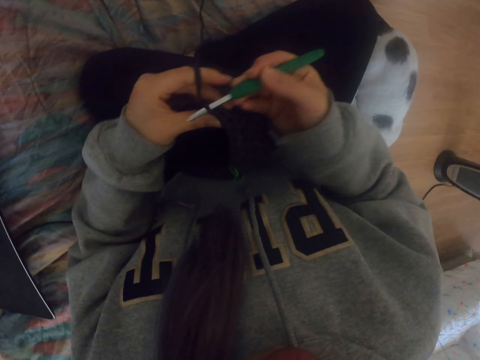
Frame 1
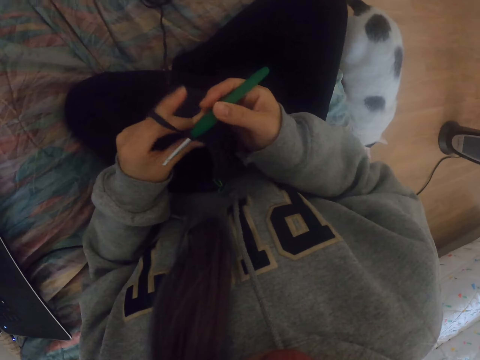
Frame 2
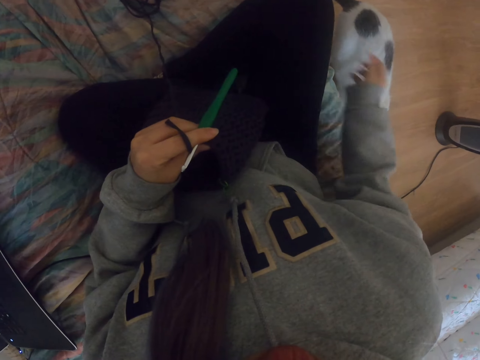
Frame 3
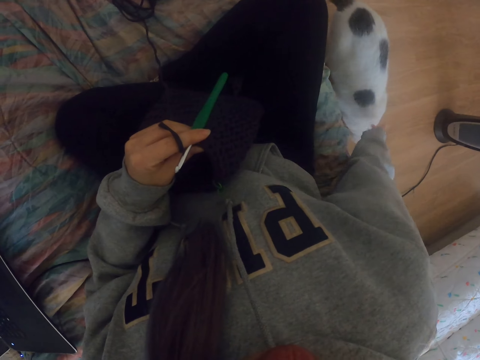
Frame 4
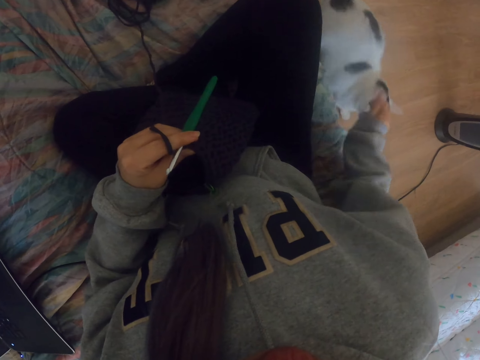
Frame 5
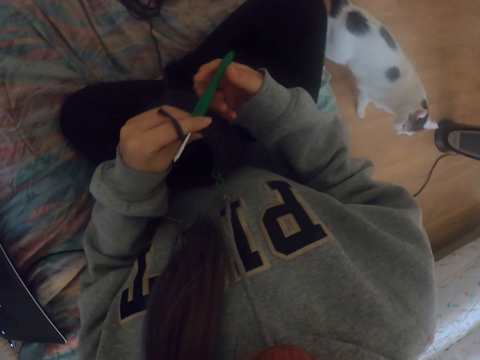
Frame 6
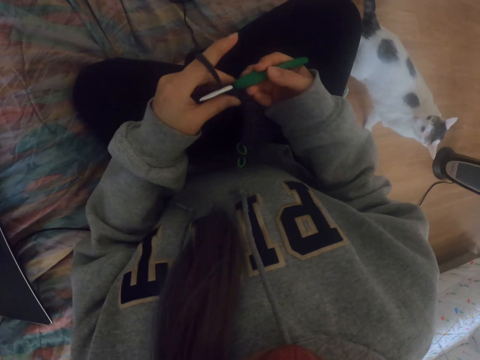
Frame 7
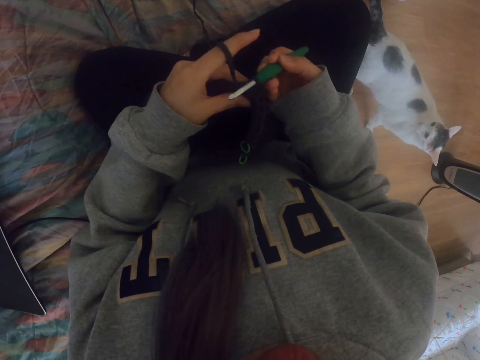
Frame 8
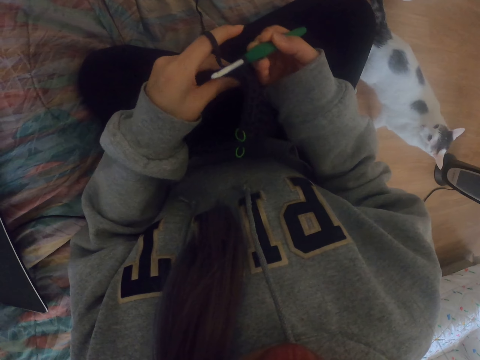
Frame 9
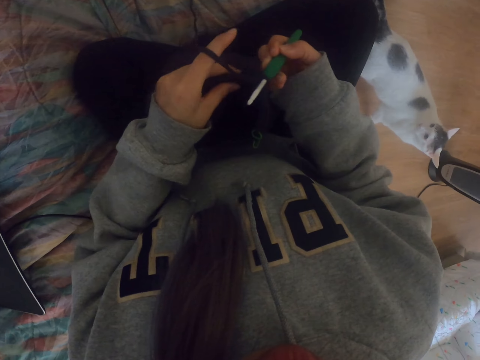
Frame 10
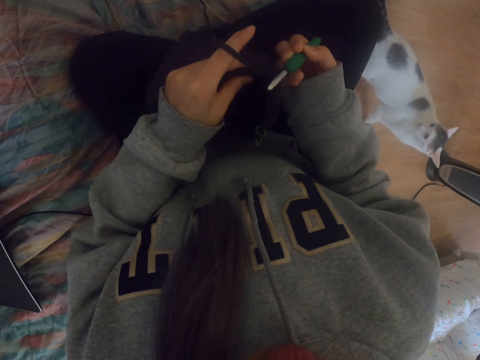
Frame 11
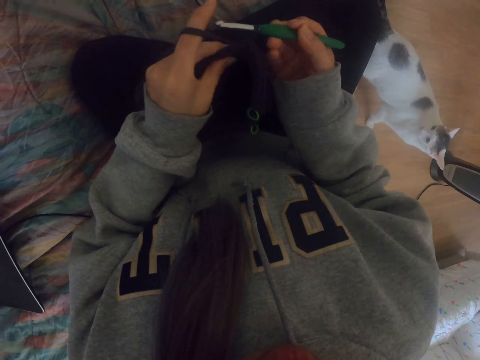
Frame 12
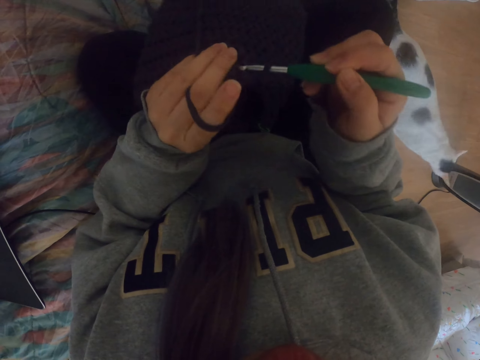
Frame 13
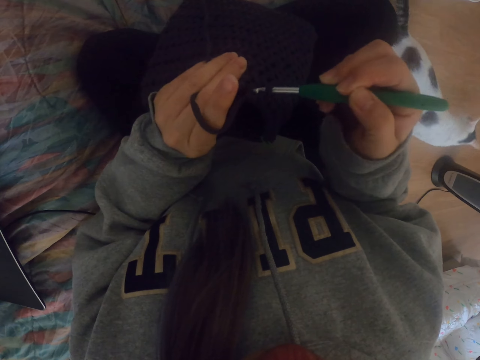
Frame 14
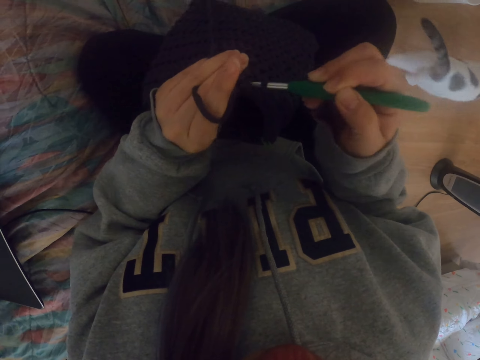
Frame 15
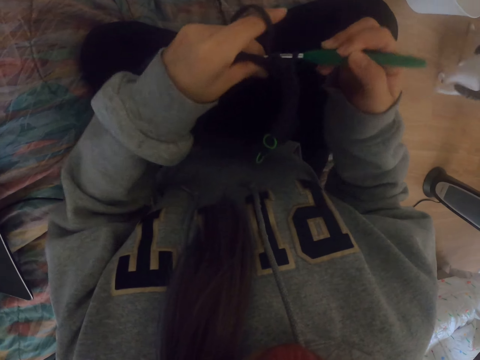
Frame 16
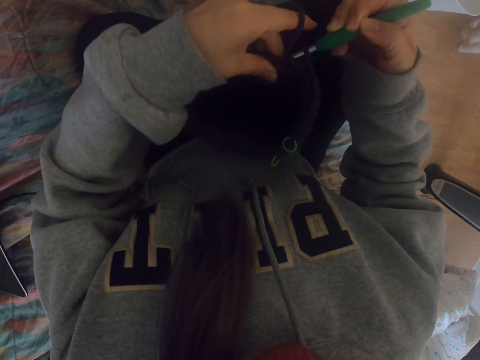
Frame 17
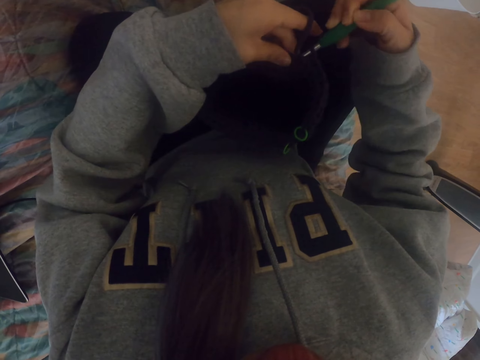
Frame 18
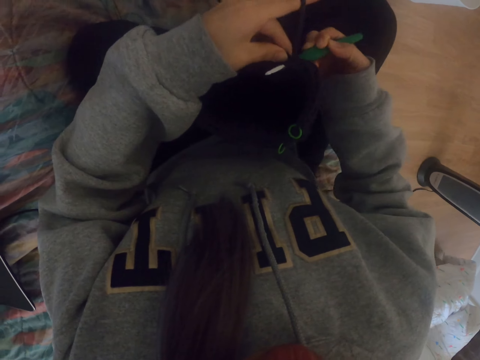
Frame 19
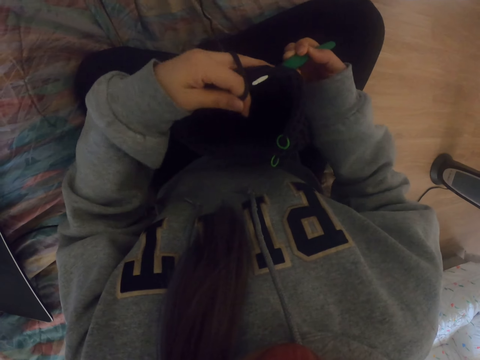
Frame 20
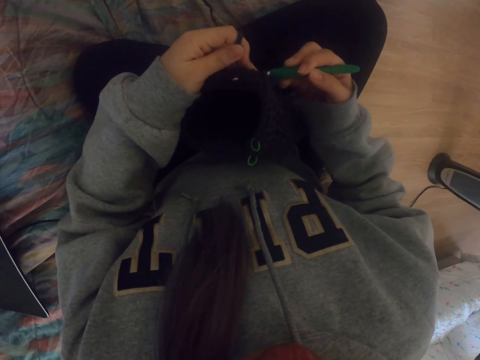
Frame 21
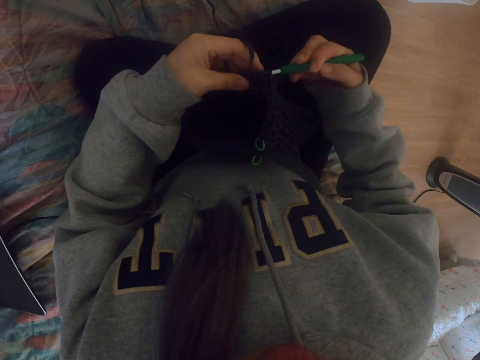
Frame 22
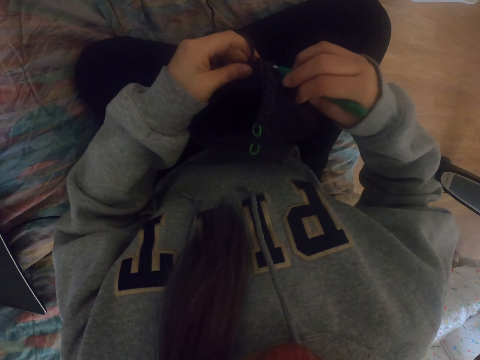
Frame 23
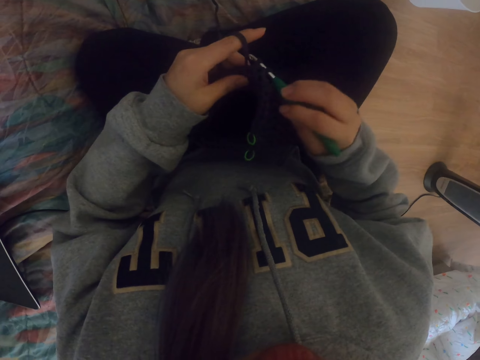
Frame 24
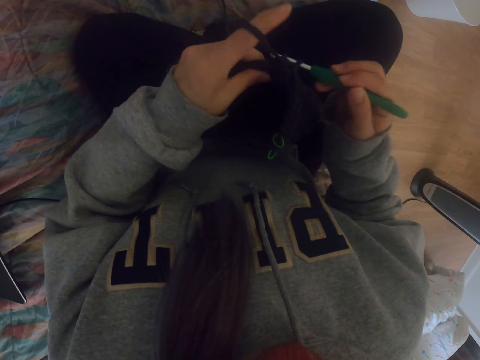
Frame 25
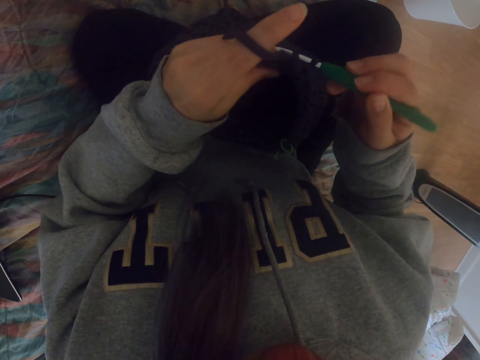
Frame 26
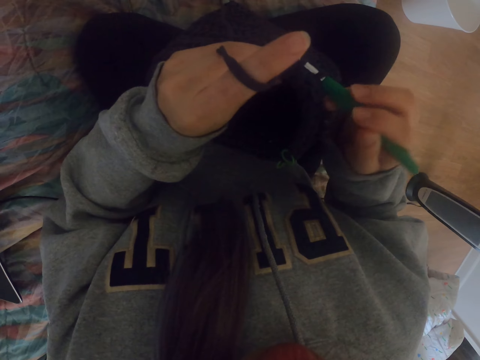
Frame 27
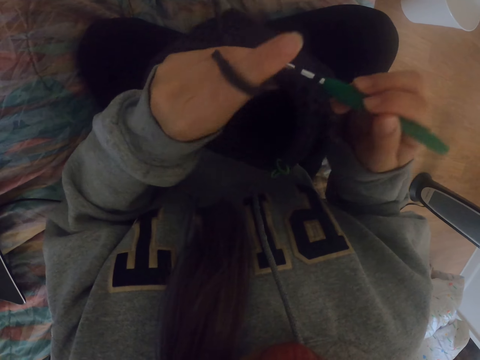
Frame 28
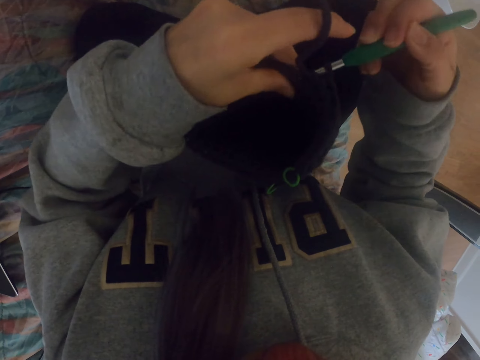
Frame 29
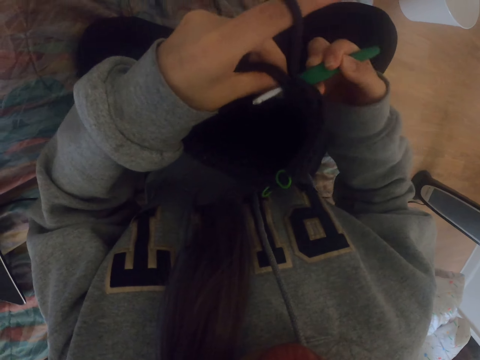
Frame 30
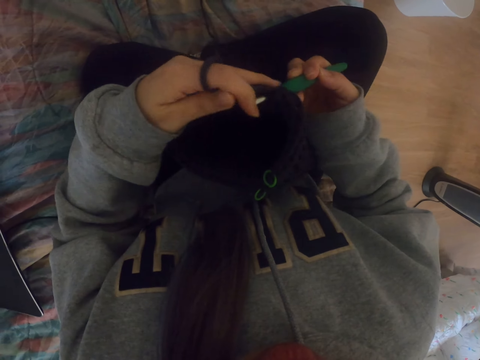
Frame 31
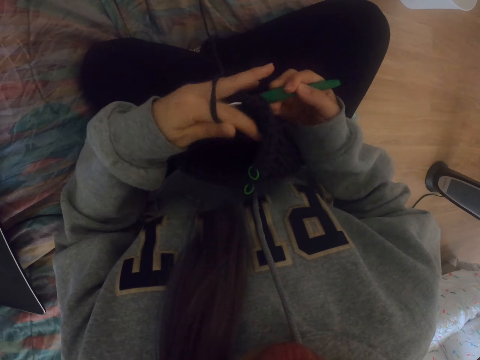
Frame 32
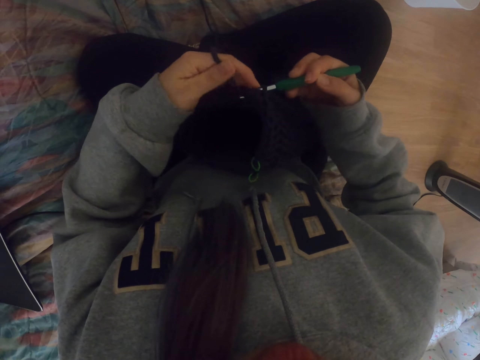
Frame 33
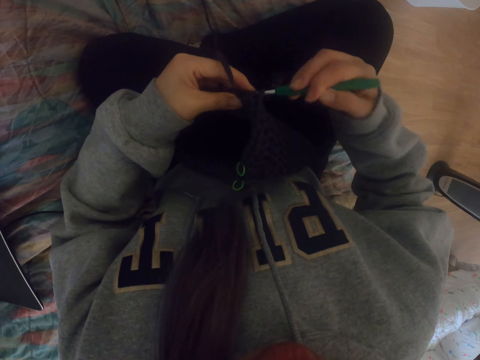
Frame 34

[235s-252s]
The camera wearer plays with a cat. They touch the cat. They lift the fabric. They knit the fabric with a crochet. They crochet the bag.

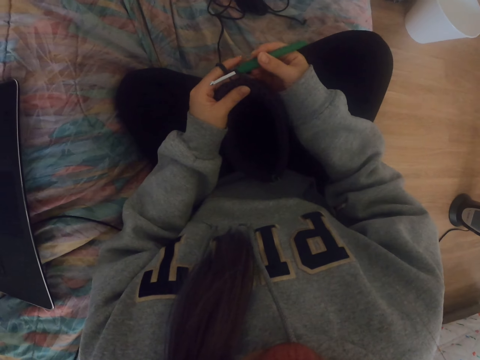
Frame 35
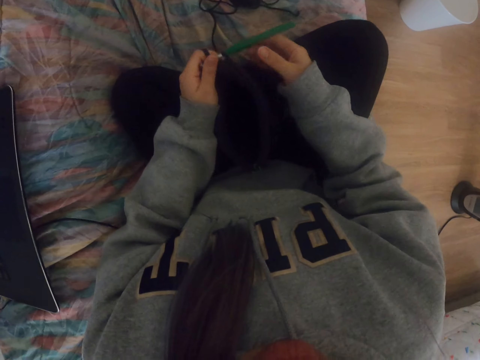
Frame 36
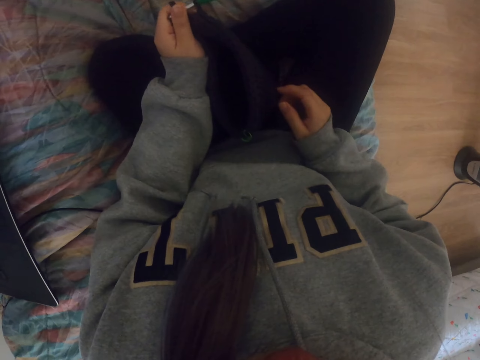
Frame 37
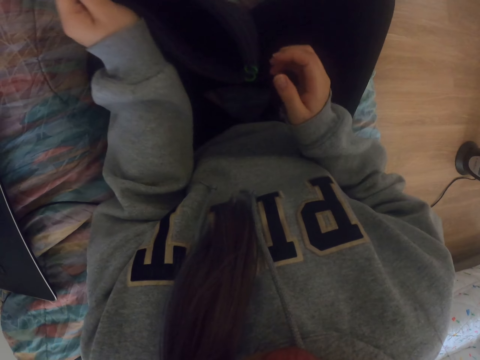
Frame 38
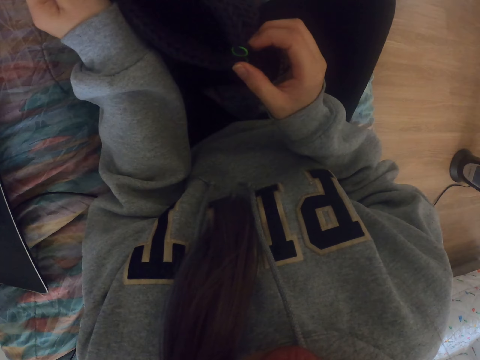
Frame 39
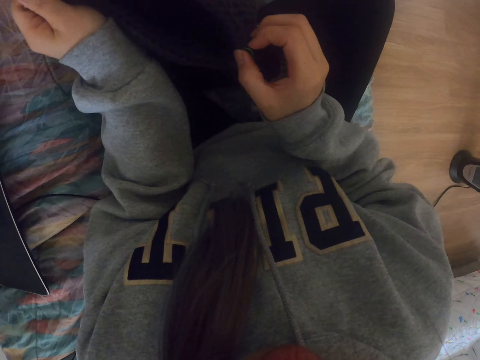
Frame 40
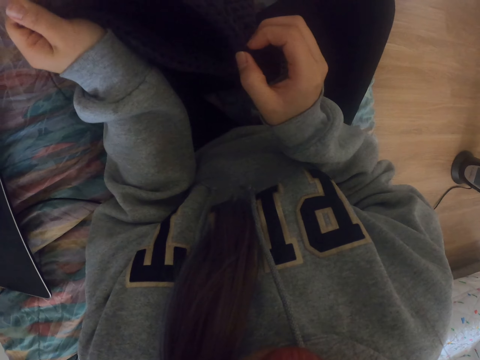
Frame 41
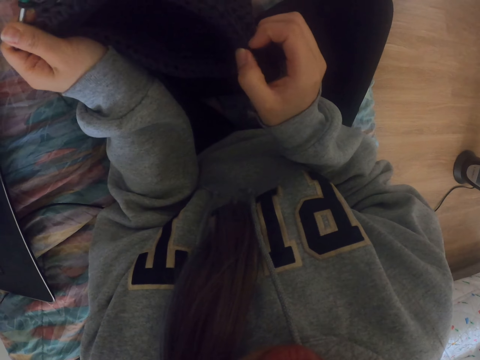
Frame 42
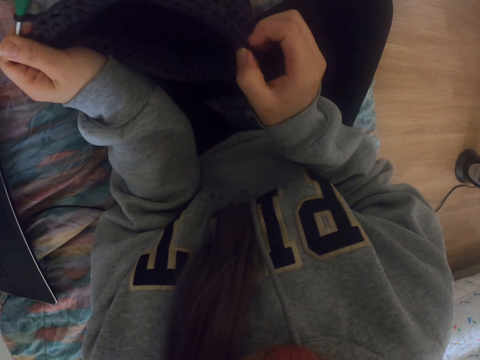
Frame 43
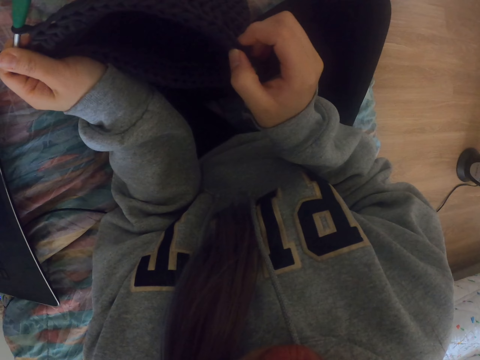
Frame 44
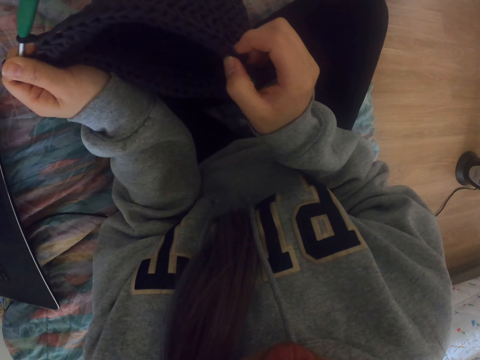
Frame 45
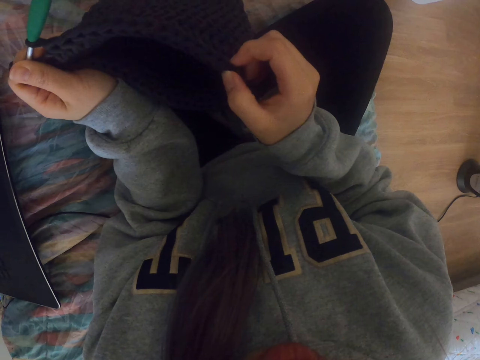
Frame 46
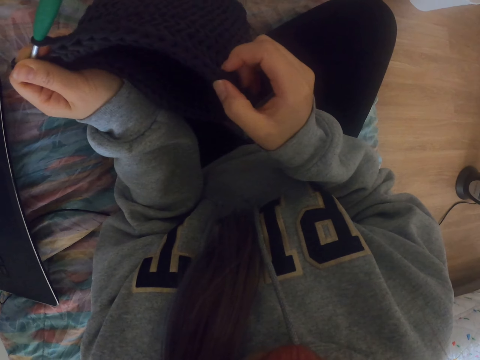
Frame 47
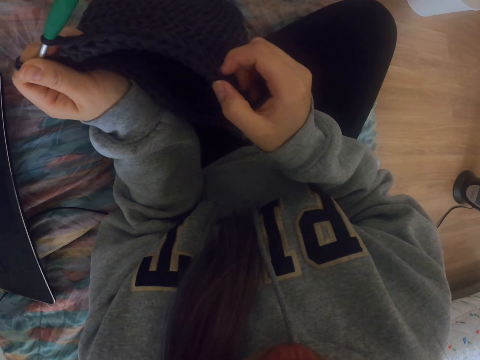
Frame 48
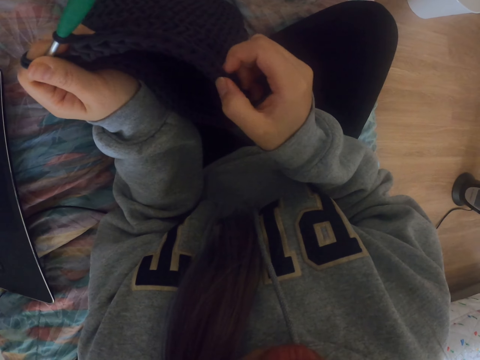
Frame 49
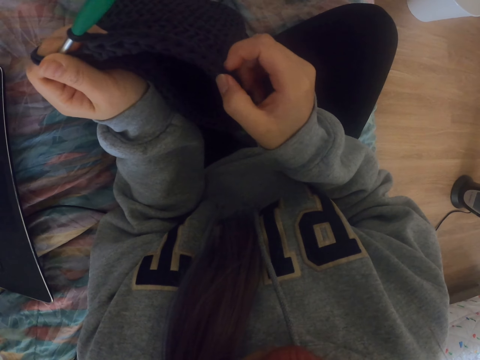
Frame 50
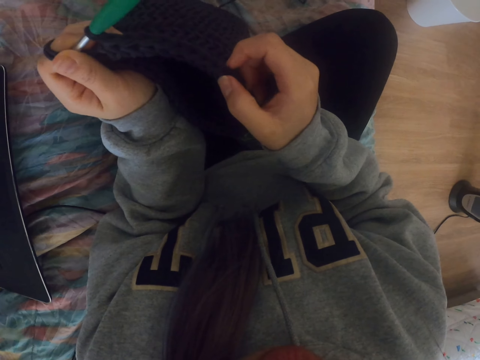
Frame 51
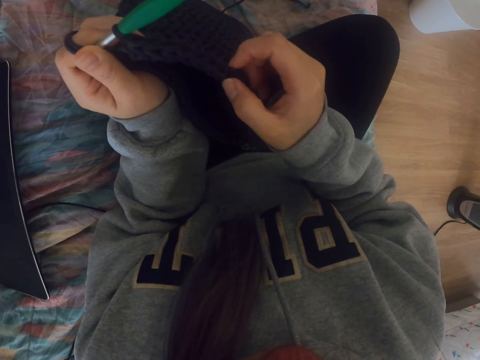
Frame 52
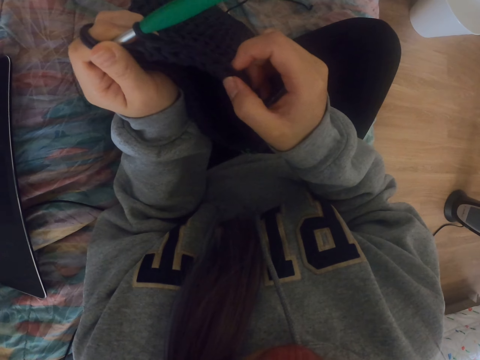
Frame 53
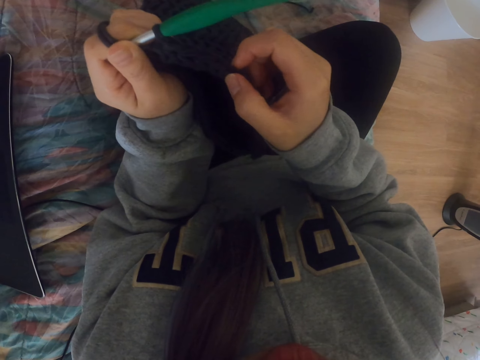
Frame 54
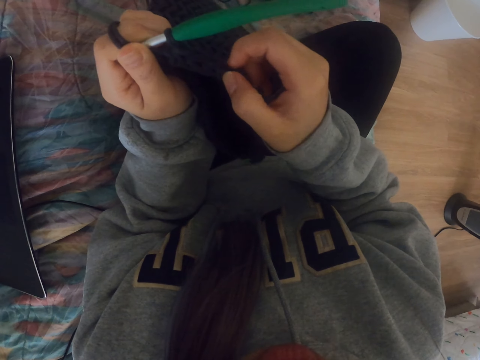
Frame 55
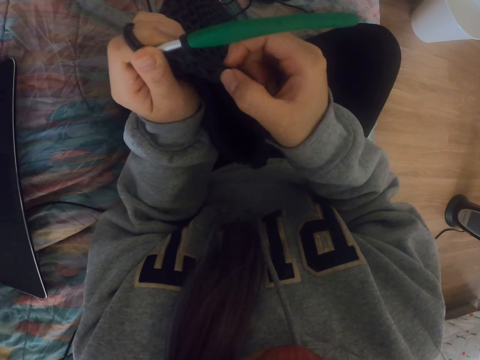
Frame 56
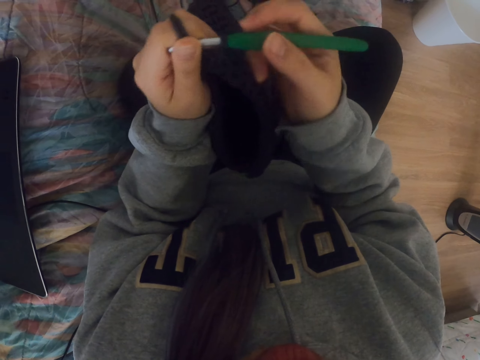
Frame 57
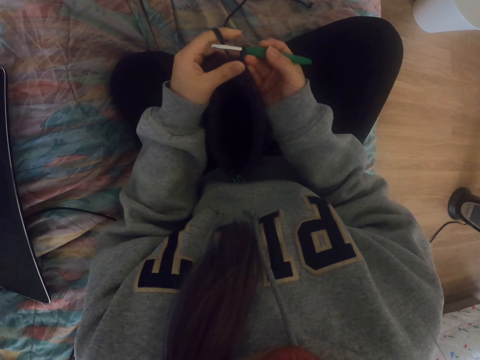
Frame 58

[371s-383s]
The camera wearer counts the knitted part of the fabric. They touch the bag.
